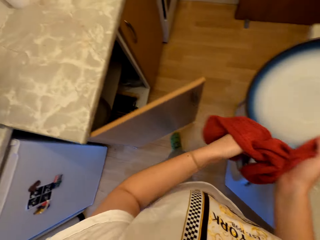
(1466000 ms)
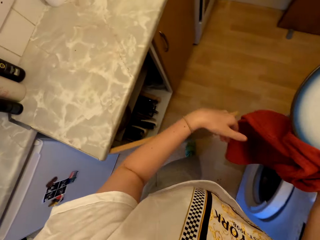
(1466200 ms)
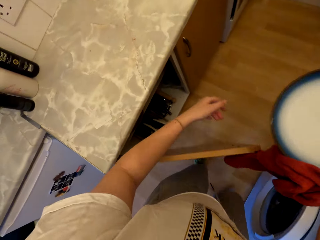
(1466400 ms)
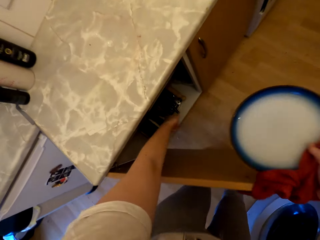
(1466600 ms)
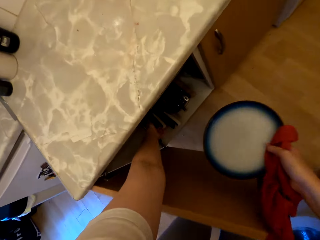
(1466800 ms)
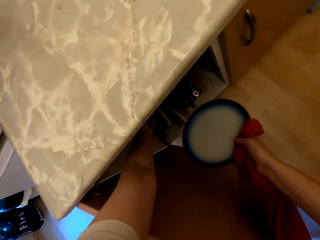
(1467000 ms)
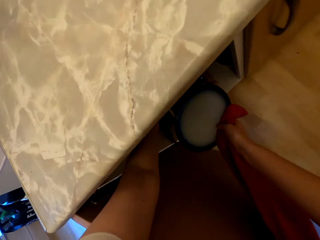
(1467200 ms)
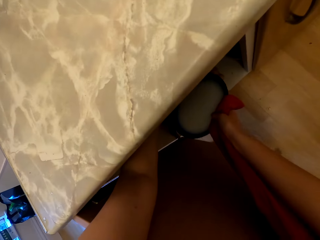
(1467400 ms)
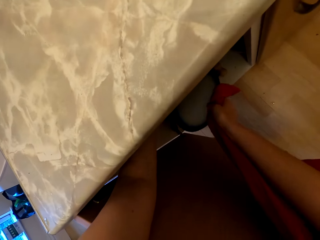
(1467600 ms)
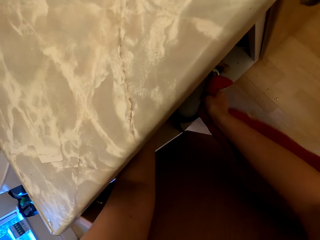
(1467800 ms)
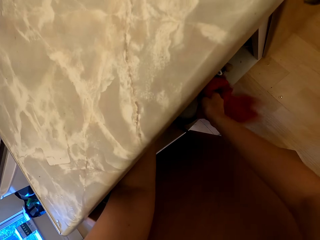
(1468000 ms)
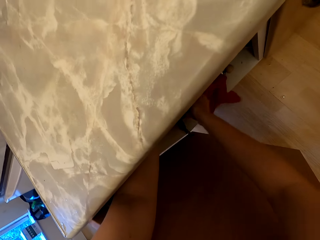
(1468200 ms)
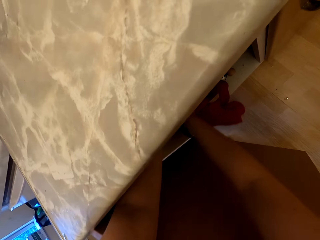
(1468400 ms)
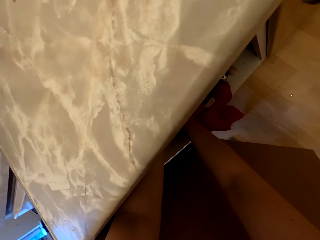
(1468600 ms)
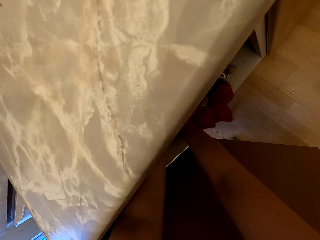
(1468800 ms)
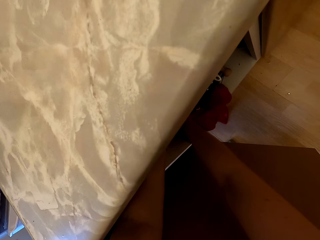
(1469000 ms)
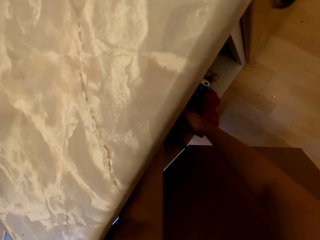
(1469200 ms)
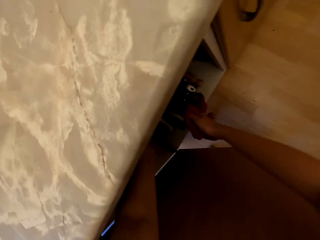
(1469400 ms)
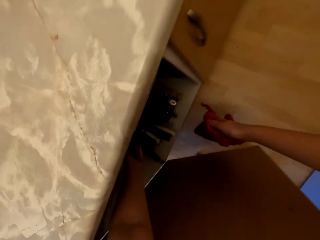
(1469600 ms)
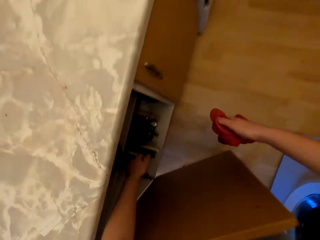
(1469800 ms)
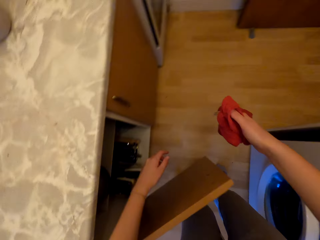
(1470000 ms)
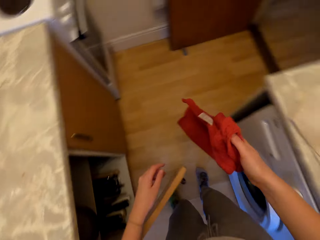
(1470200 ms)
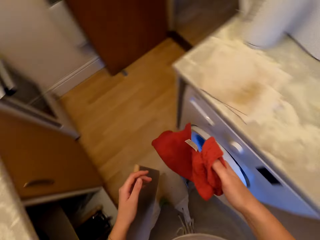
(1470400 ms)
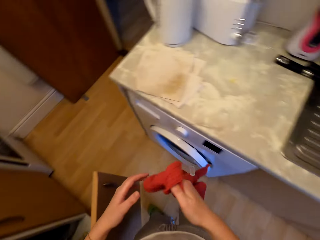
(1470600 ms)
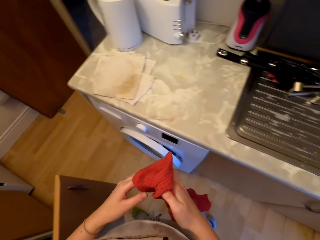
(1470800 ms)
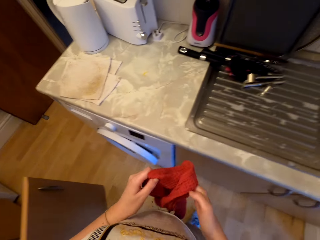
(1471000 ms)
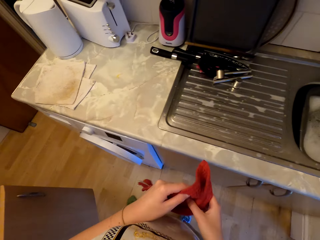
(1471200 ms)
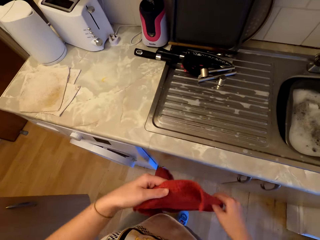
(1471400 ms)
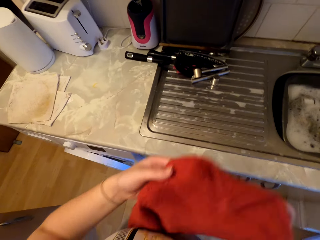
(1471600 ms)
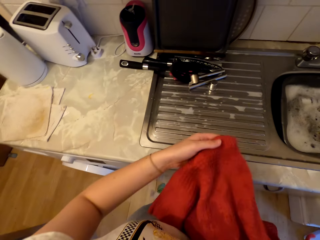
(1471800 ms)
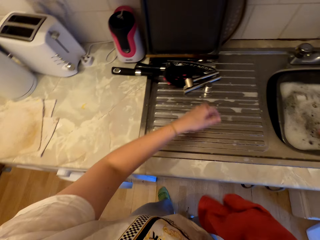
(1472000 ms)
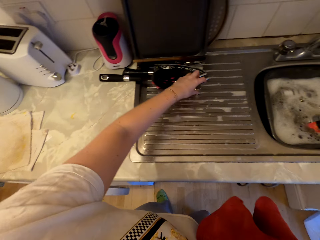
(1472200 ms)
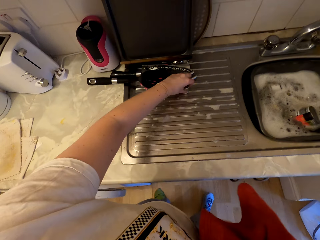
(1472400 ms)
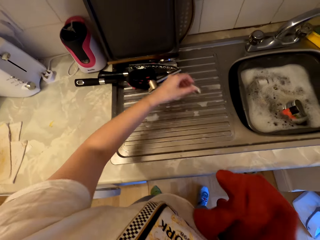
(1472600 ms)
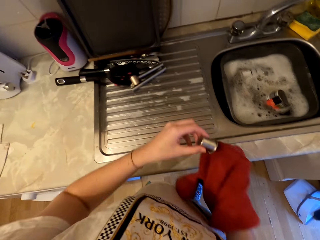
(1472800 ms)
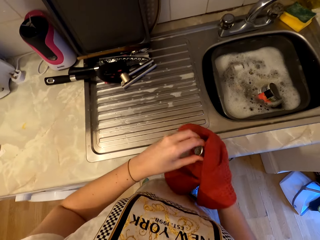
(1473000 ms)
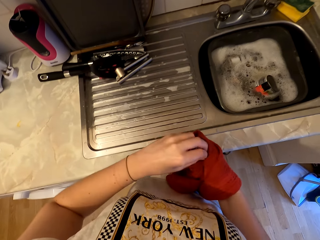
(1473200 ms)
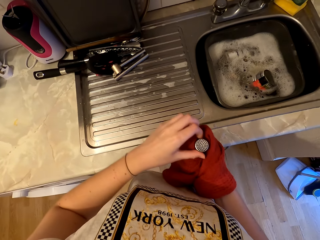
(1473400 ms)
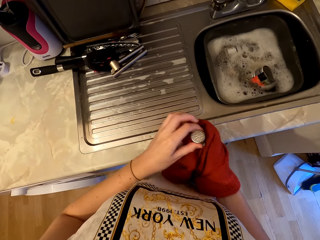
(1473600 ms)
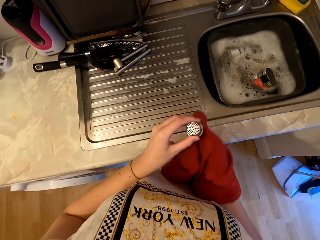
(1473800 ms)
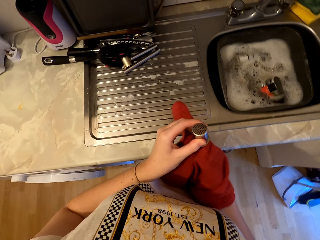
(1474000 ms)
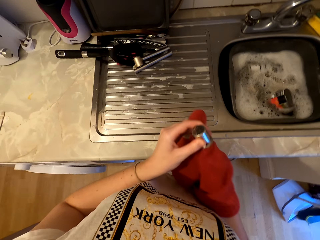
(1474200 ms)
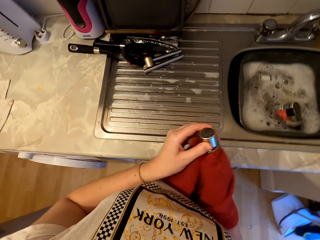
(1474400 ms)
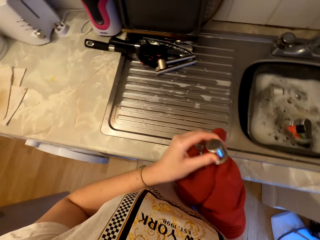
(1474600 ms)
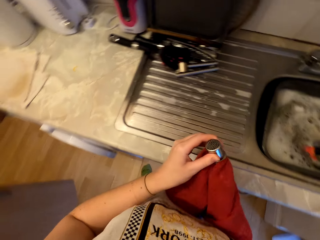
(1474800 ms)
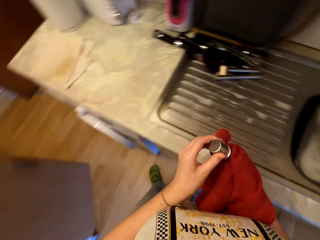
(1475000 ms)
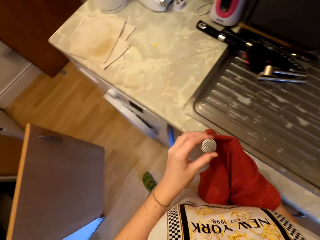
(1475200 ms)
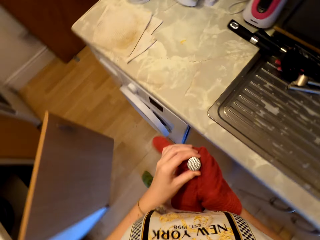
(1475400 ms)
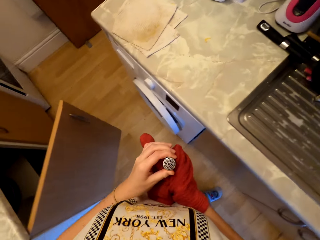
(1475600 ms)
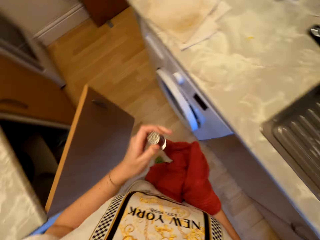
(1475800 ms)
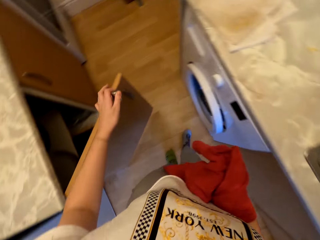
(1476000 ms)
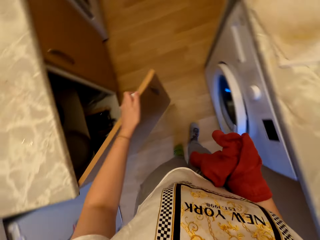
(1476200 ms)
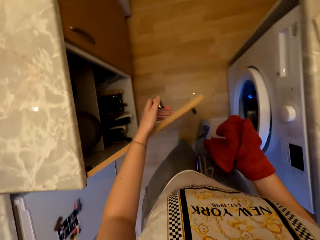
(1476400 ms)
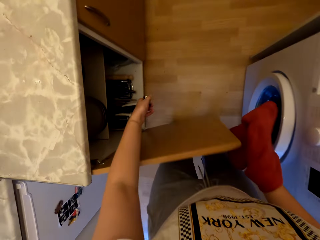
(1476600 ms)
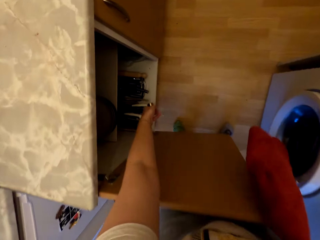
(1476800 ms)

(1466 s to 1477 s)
The camera wearer puts a plate in the kitchen cabinet. They pick a metal lid. They wipe the metal lid with a kitchen napkin.

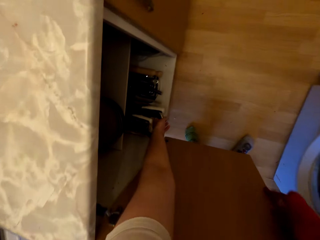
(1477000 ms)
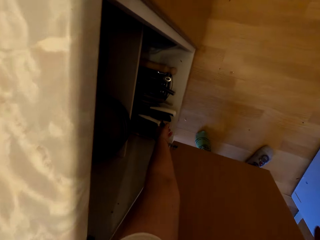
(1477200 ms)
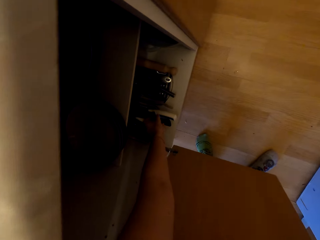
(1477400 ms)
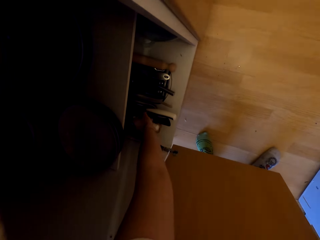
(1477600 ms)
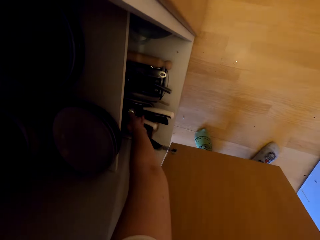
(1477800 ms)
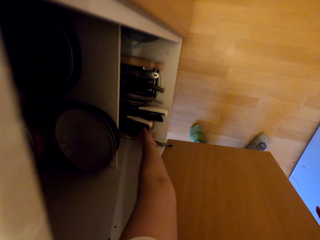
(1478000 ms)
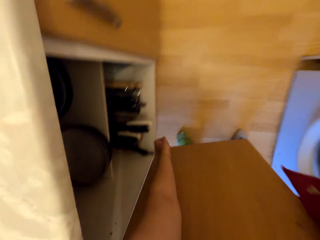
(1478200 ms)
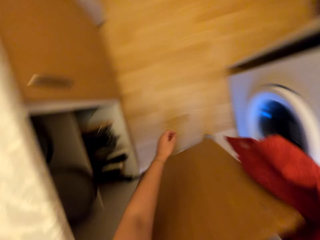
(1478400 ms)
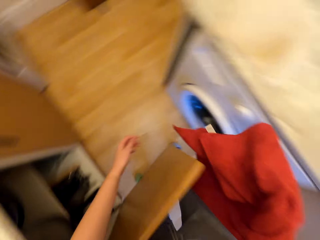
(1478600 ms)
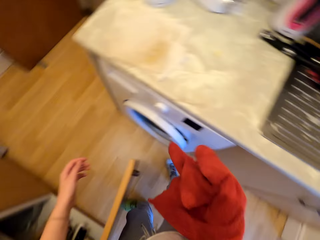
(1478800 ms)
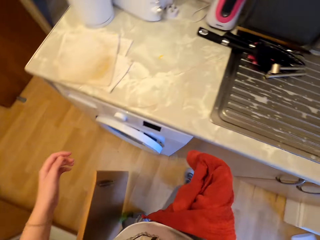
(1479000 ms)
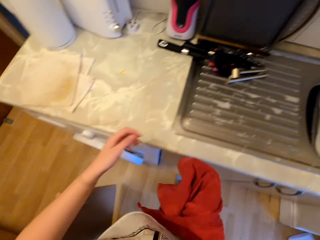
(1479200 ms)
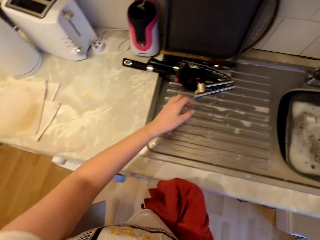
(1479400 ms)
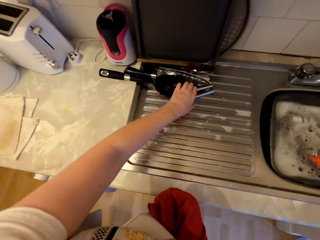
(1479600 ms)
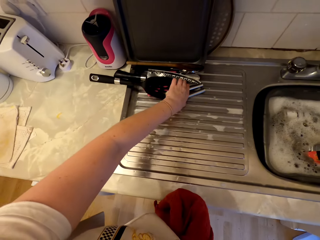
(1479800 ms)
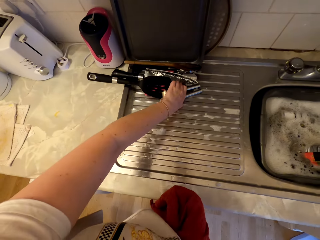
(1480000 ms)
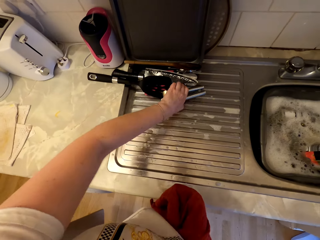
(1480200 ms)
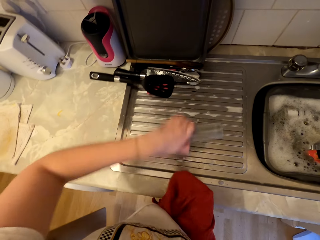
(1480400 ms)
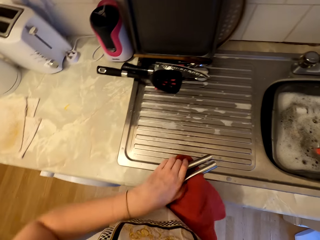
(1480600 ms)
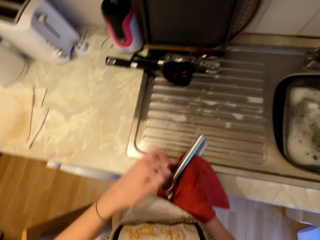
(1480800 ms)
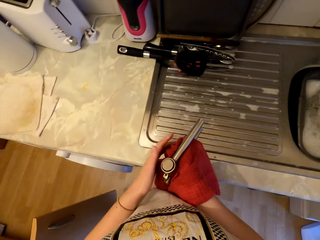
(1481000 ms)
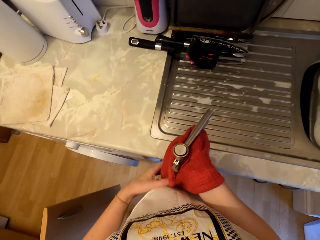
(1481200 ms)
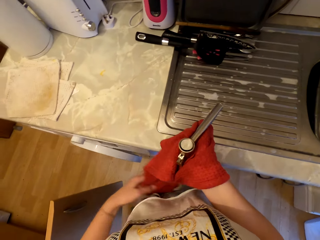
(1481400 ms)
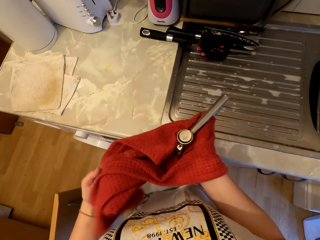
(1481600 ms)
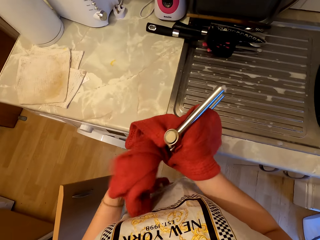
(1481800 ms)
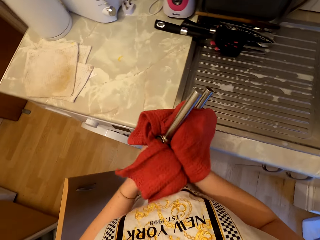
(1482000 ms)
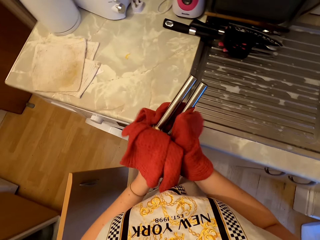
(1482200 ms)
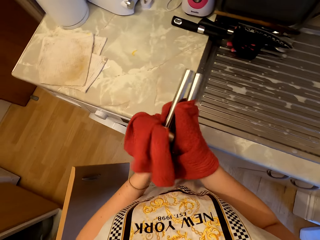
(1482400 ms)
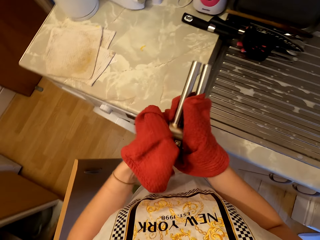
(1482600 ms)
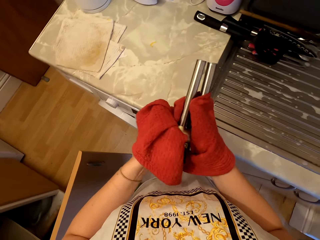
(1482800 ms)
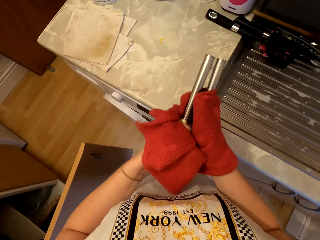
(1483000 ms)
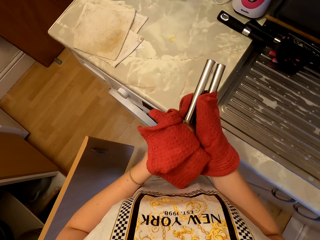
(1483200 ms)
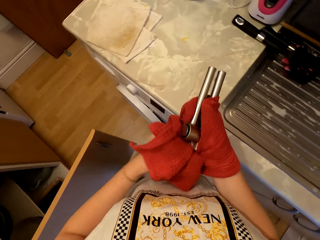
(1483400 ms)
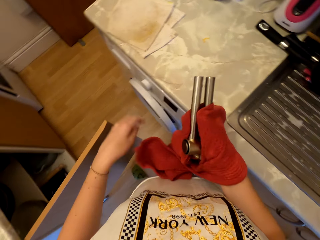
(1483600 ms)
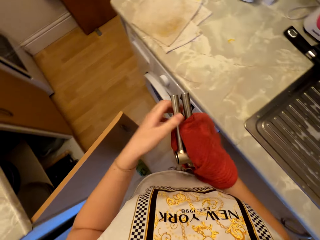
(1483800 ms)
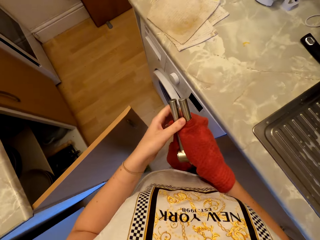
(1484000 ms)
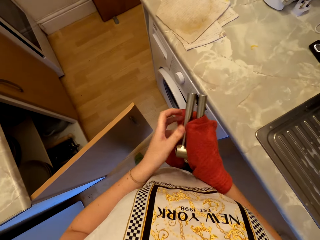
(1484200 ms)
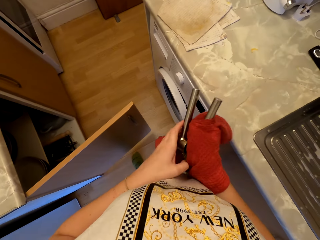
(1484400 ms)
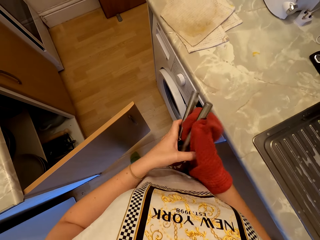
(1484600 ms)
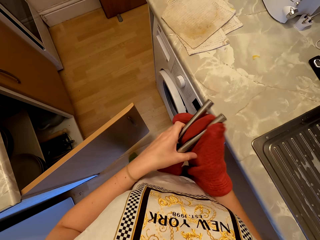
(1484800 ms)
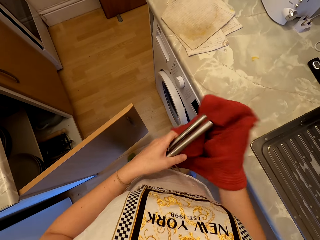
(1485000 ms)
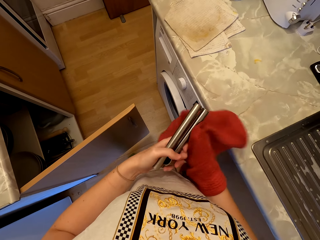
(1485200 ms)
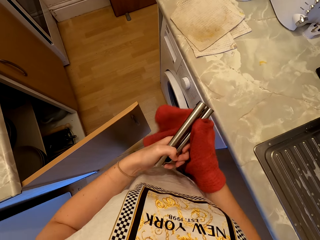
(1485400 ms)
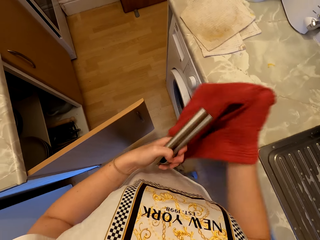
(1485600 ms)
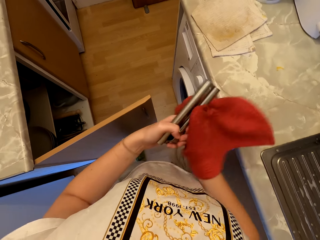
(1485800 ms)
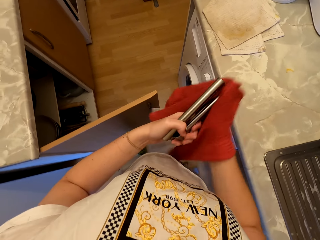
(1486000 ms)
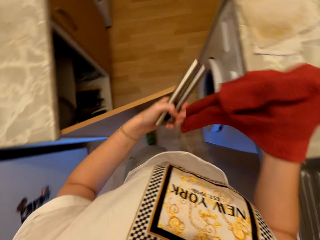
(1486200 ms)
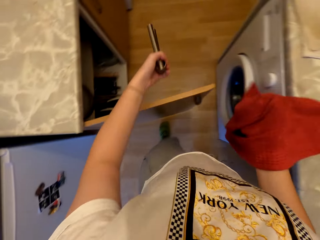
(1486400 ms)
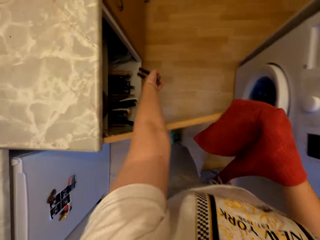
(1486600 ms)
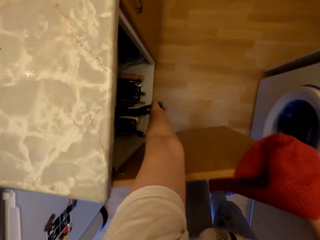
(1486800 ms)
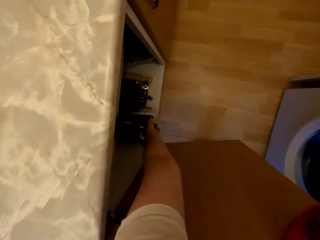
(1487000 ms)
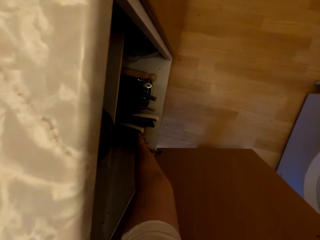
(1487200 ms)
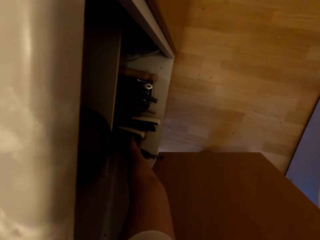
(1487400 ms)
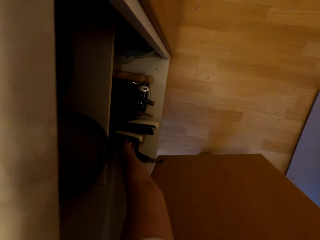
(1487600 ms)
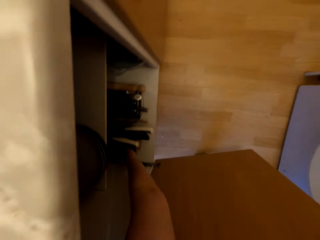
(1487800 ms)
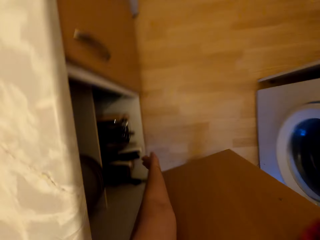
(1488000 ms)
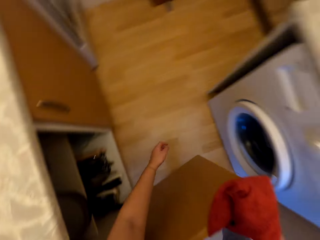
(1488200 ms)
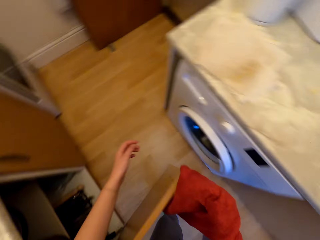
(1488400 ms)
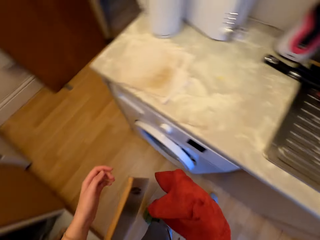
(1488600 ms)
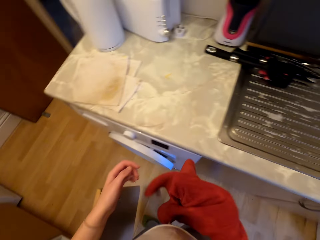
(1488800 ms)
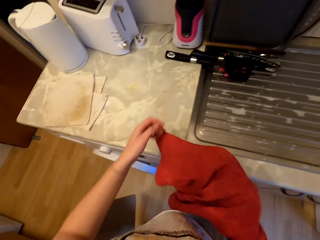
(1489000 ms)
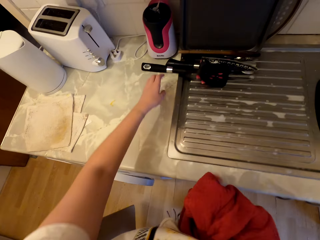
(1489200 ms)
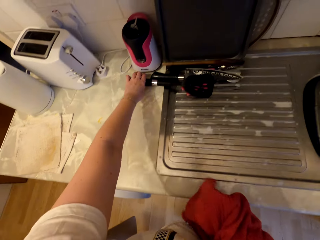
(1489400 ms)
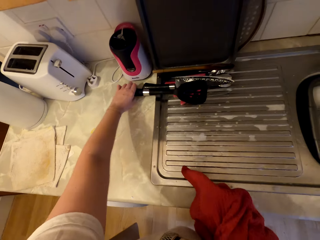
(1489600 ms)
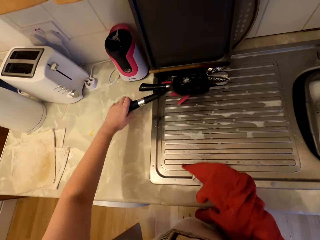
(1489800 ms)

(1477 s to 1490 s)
The camera wearer drops a metal lid in the kitchen cabinet. They pick a metal rod. They wipe the metal rod with a kitchen napkin. They place the metal rod in the kitchen cabinet.
